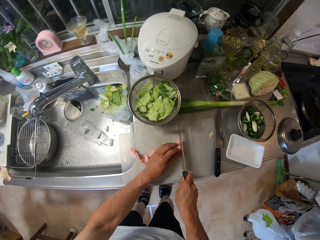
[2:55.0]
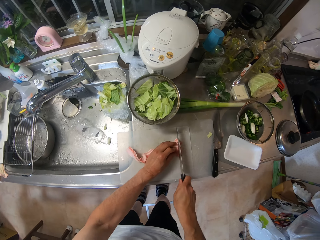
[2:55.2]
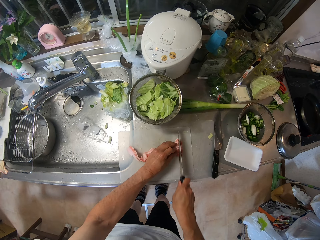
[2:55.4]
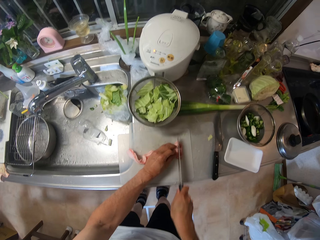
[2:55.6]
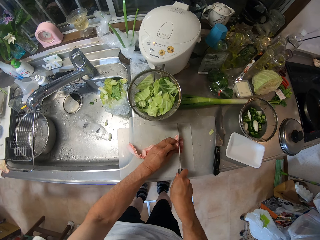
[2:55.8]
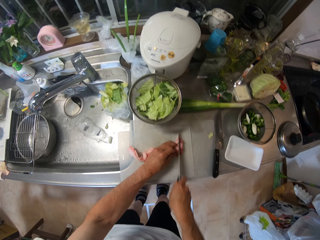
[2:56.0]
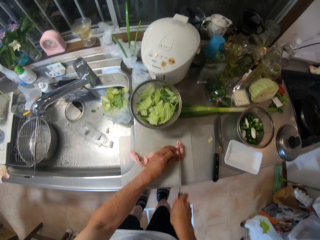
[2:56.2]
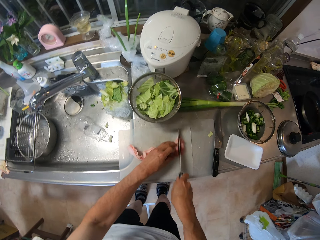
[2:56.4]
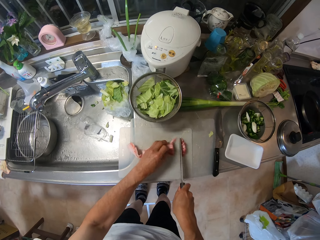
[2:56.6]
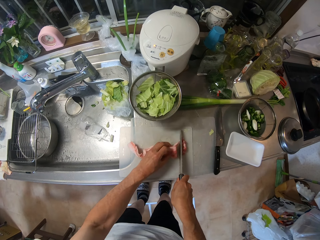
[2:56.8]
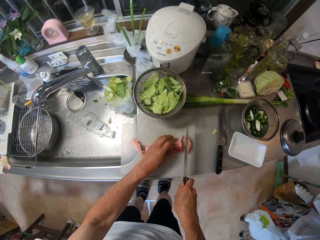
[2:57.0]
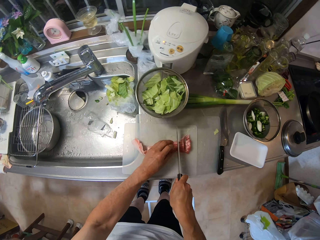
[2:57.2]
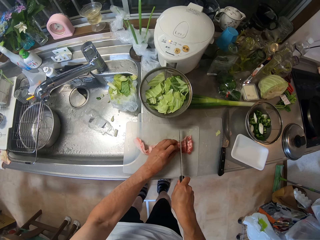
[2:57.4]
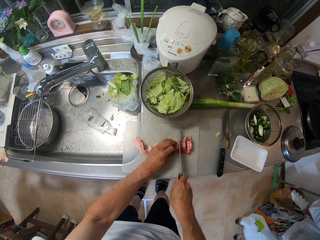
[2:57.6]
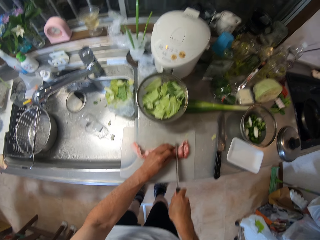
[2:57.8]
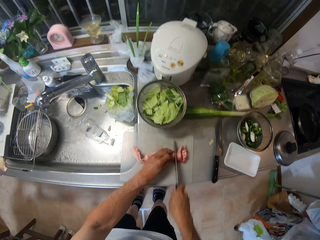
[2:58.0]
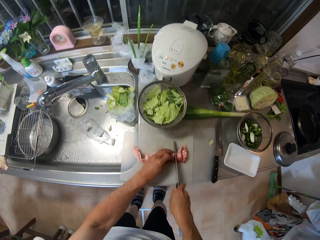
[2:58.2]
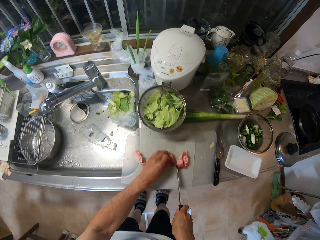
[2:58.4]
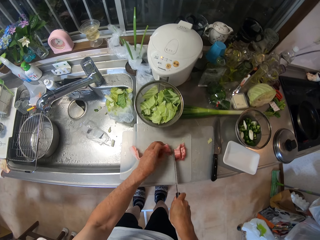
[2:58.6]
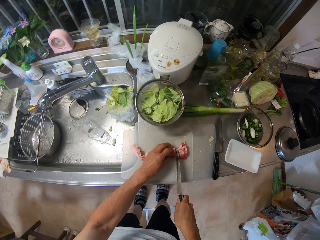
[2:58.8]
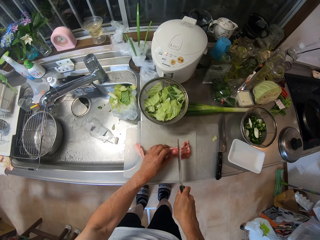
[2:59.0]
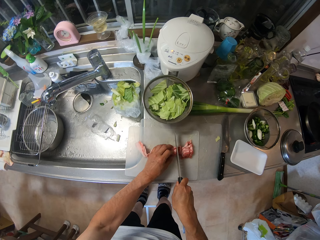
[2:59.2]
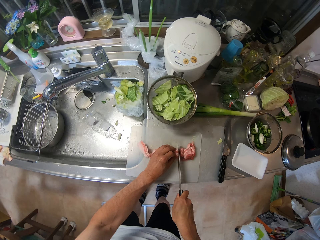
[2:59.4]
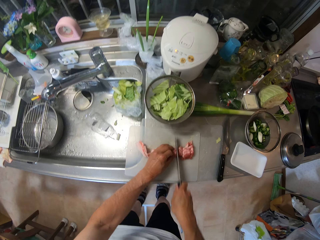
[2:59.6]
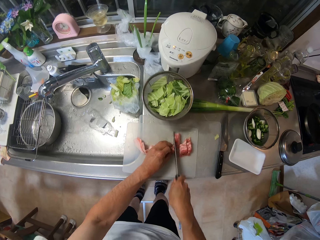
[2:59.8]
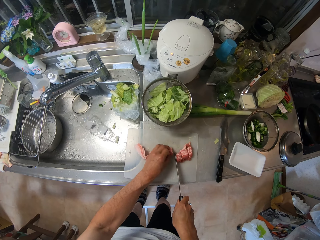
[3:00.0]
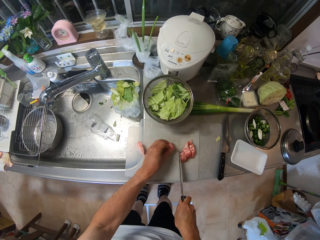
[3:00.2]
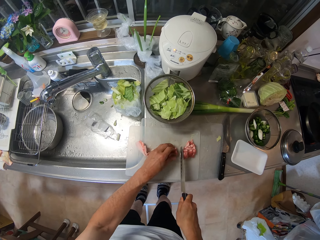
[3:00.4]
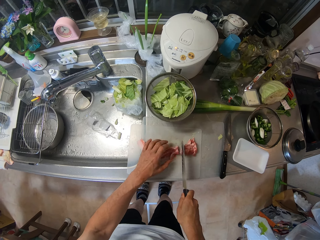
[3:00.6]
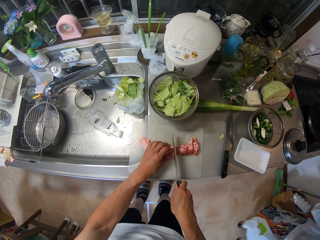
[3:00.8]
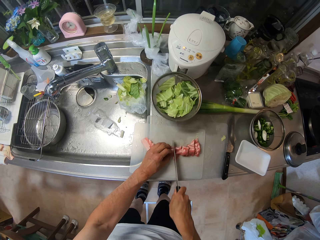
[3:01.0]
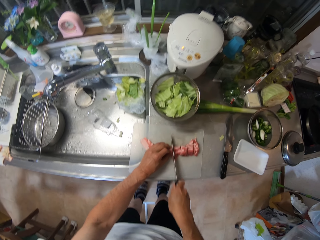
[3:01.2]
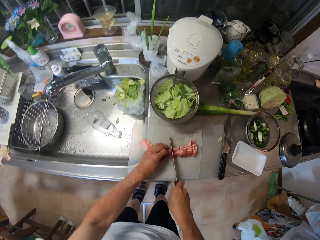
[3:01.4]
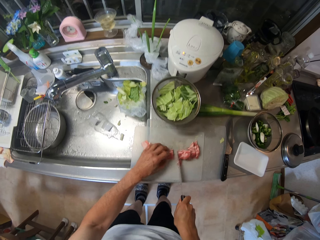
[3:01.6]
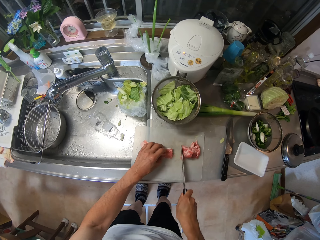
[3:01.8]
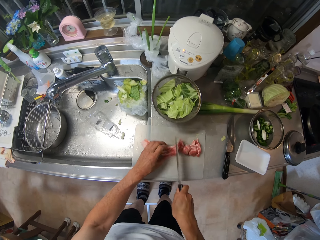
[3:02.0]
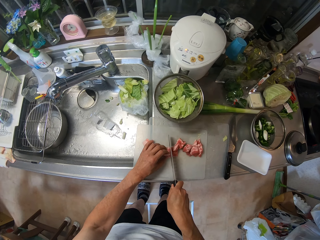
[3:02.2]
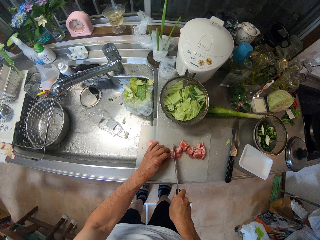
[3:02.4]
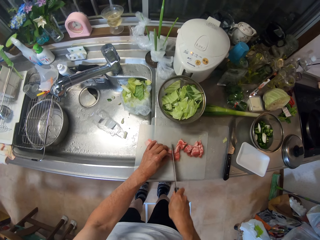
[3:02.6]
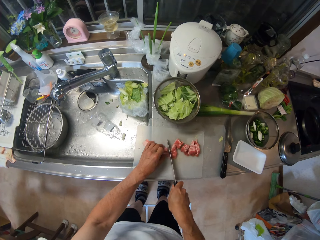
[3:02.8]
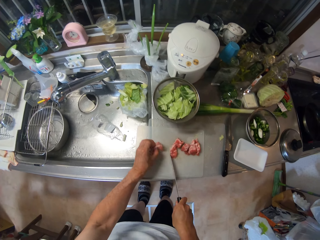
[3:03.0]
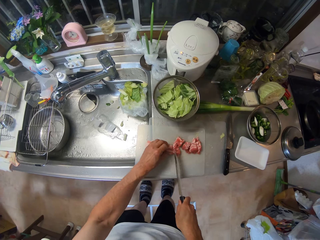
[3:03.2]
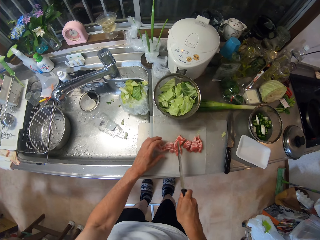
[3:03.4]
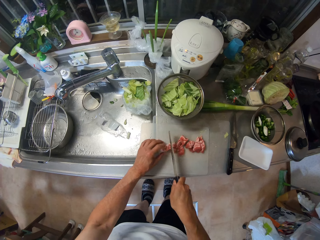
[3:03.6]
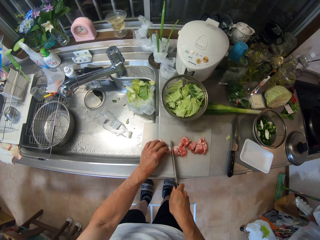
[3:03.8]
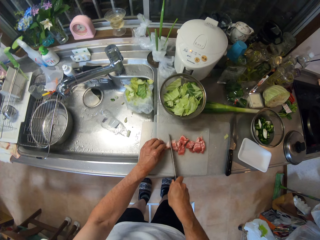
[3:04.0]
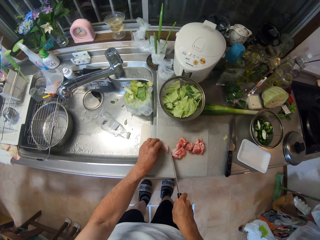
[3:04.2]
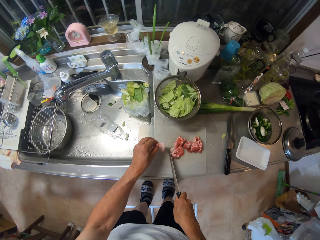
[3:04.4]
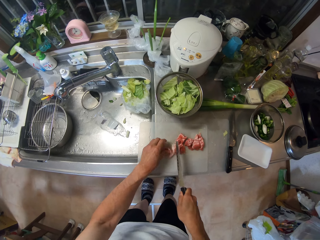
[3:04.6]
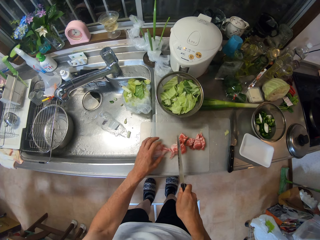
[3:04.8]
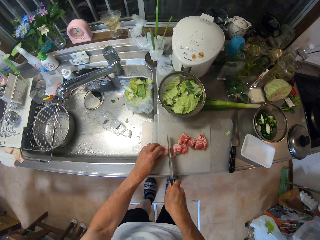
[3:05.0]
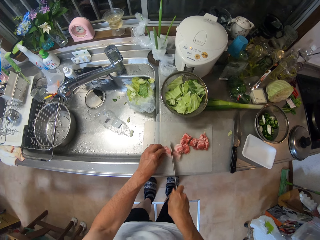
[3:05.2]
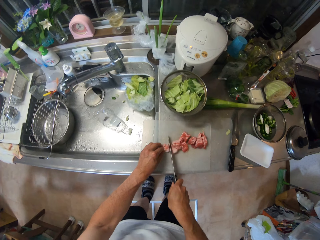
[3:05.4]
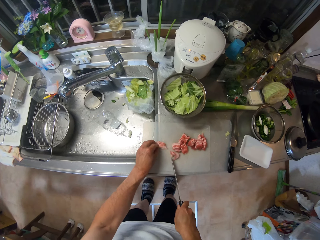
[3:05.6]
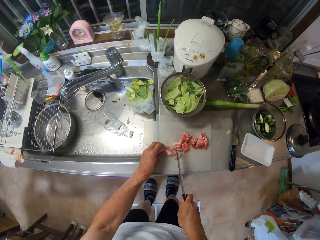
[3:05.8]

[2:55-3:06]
The camera wearer cuts the meat on the cutting board with the knife in his right hand.

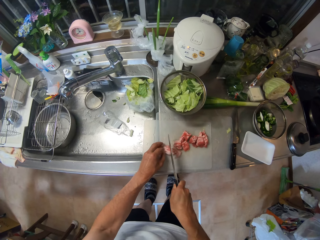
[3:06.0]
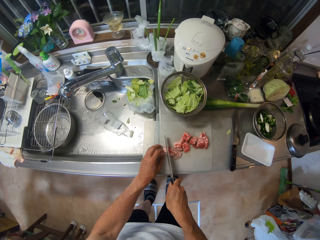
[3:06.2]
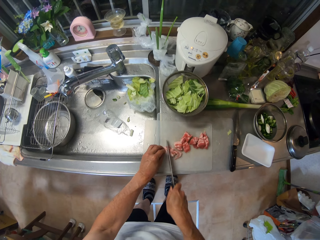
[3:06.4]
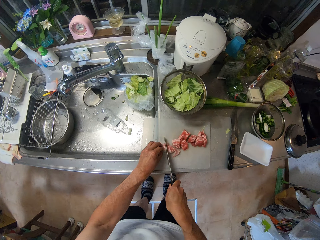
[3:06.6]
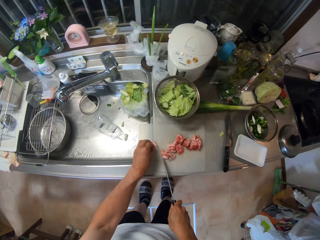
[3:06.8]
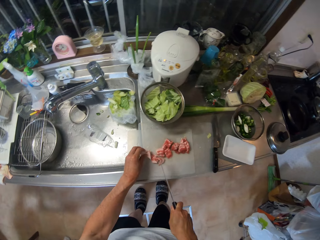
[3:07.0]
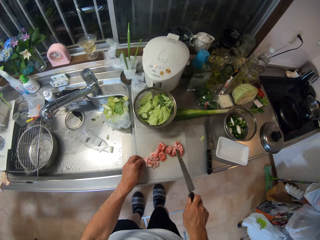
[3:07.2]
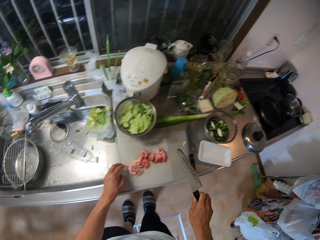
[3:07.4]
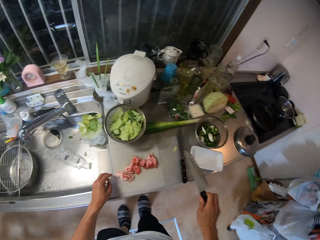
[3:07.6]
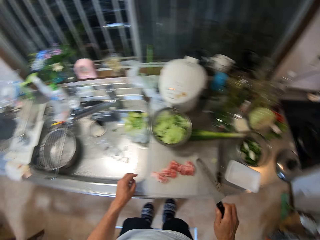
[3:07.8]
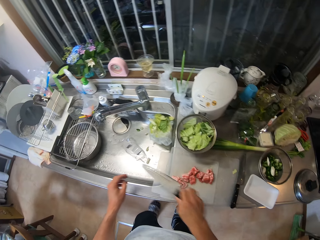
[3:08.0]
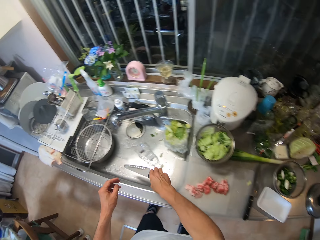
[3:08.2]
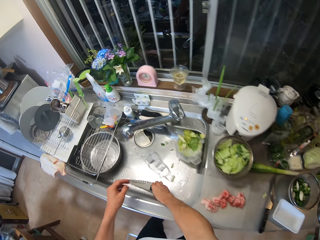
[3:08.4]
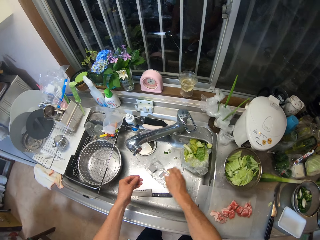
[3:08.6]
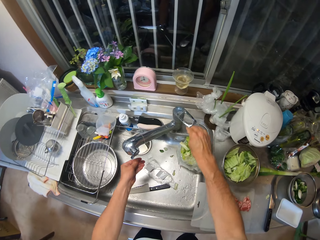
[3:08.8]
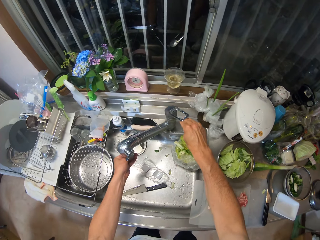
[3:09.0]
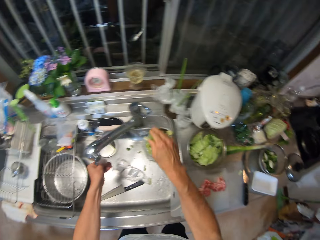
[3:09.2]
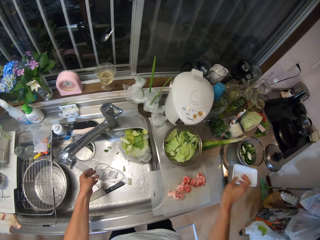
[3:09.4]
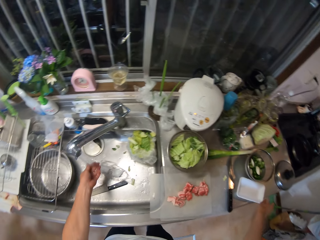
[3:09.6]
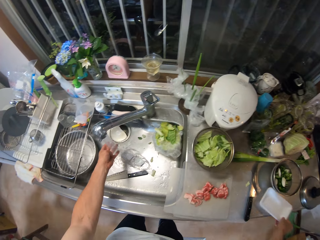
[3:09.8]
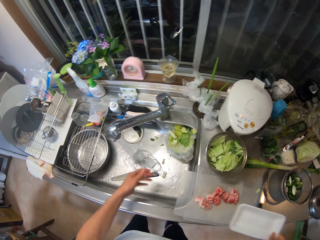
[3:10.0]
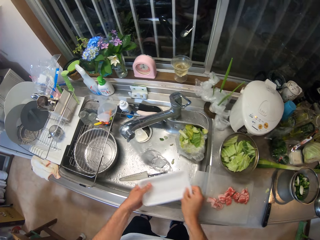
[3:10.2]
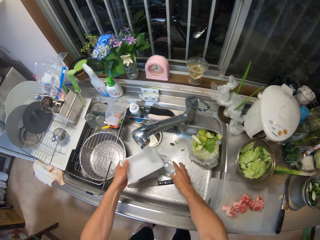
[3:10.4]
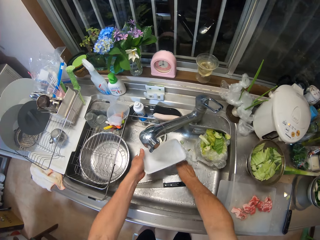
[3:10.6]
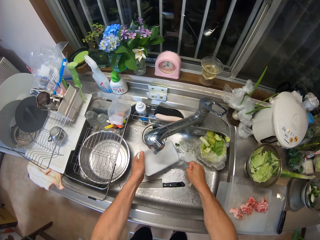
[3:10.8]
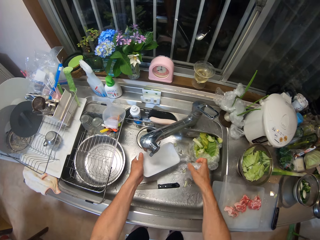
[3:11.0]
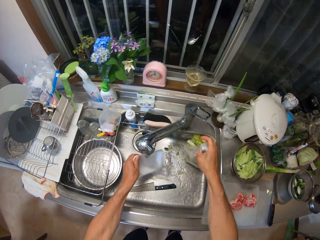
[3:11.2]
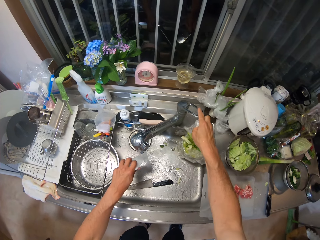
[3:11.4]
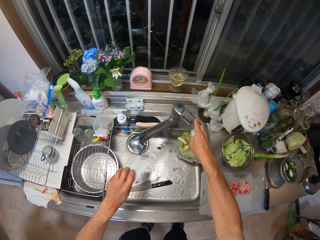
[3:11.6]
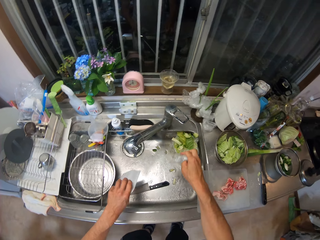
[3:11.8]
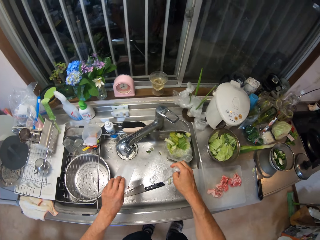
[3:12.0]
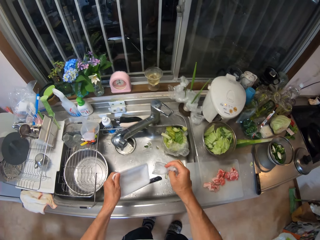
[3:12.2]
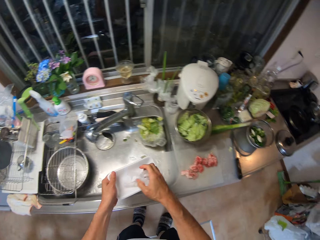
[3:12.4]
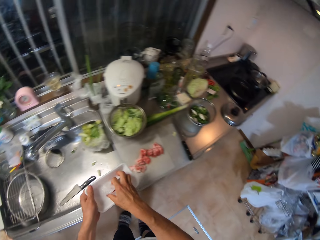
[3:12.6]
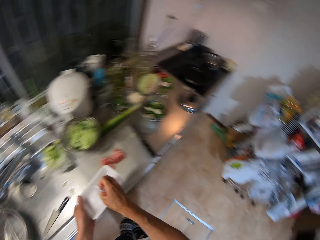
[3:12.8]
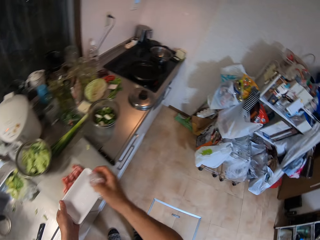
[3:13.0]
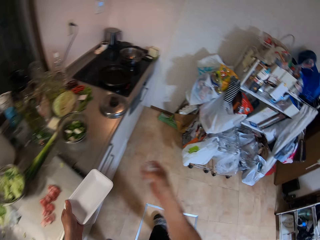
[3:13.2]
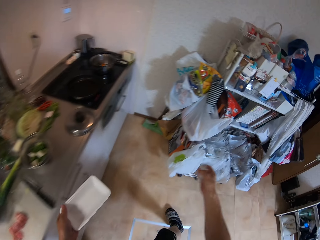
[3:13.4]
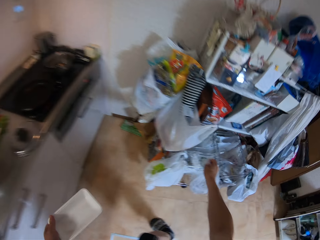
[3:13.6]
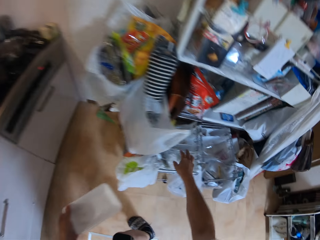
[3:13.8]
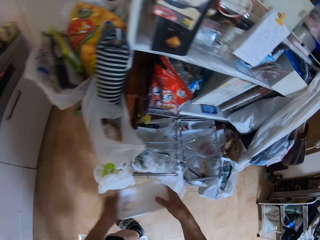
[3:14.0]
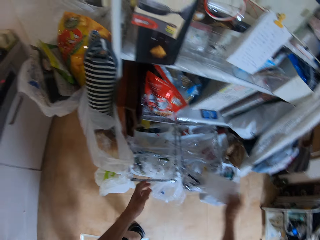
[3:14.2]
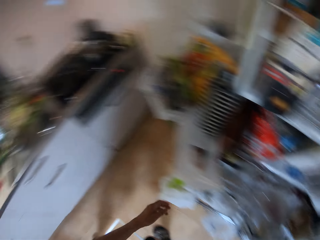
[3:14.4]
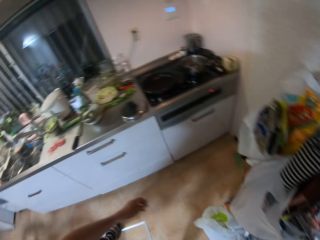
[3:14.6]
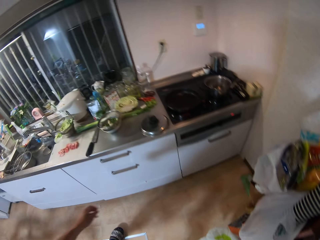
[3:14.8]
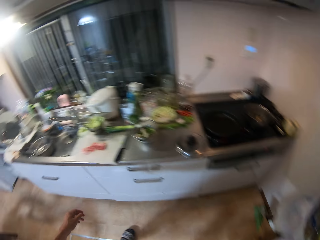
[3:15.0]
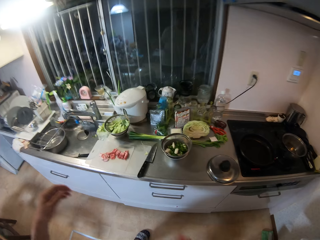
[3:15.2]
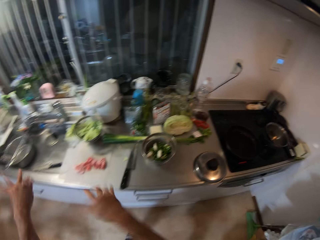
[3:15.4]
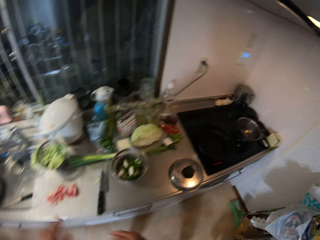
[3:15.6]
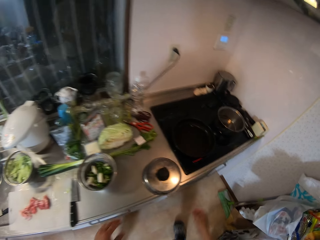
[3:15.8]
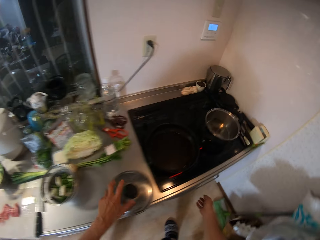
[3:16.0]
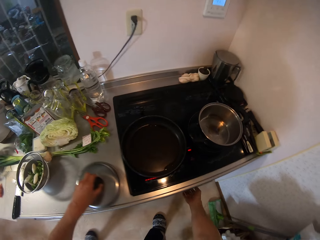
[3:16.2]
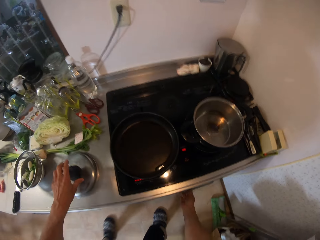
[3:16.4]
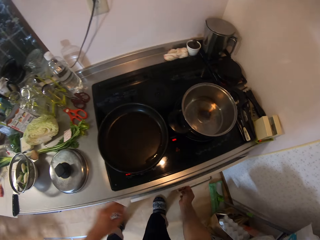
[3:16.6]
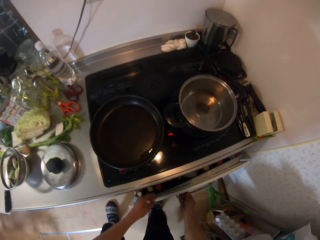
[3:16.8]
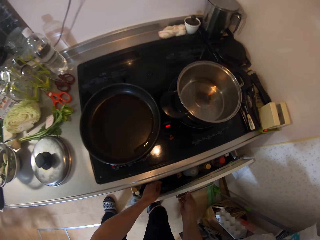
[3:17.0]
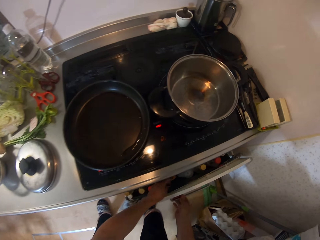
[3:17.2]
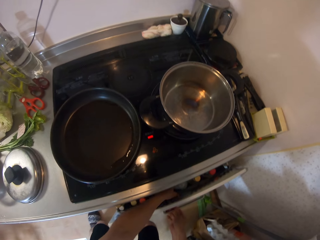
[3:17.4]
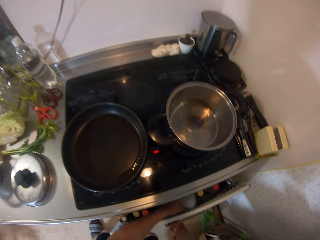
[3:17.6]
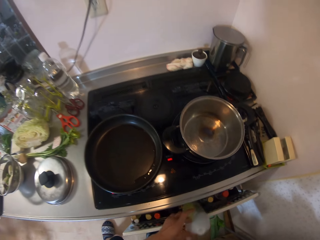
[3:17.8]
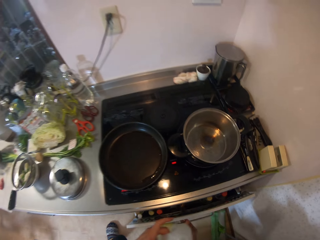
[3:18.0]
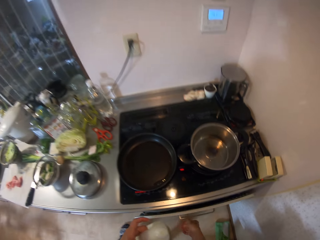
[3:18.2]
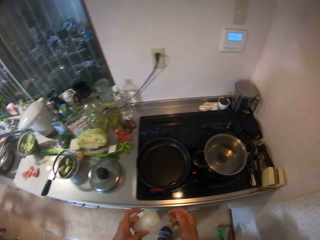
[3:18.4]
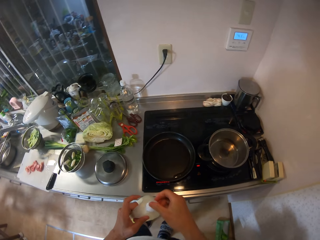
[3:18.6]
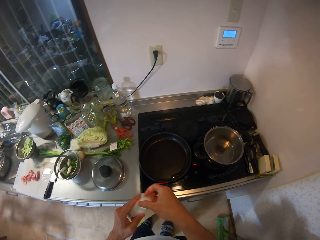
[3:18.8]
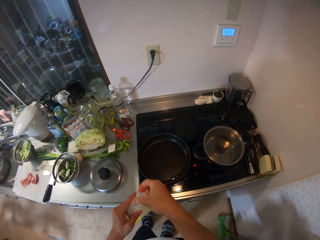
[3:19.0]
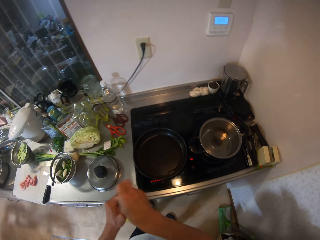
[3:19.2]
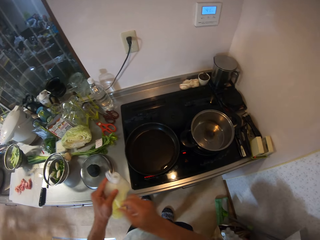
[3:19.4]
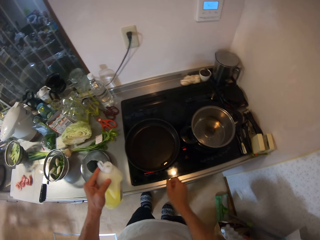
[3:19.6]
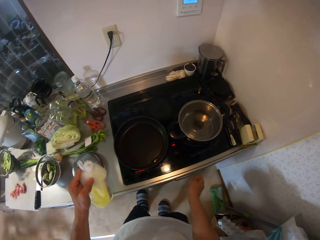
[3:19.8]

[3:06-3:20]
The camera wearer drops the knife in the sink with his right hand. He drops the meat in the sink. He turns on the sink faucet with his right hand. He rinses his left hand in the sink. He passes the plate from his right hand to his left hand. He rinses the plate in the sink. He picks a polythene in the sink with his right hand. He turns off the sink faucet with his right hand. He throws the polythene into the bin with his right hand. He passes the plate from his left hand to his right hand. He drops the plate on a shelf with his right hand. He opens a drawer with his right hand. He adjusts a lid on the sink countertop with his left hand. He picks a container of oil from the drawer with his left hand. He closes the drawer with his right hand. He opens the container of oil with his hands.
